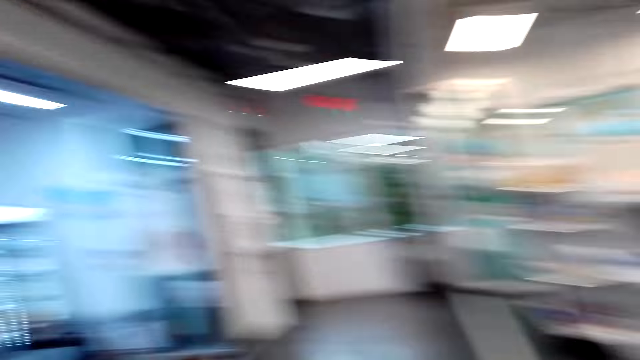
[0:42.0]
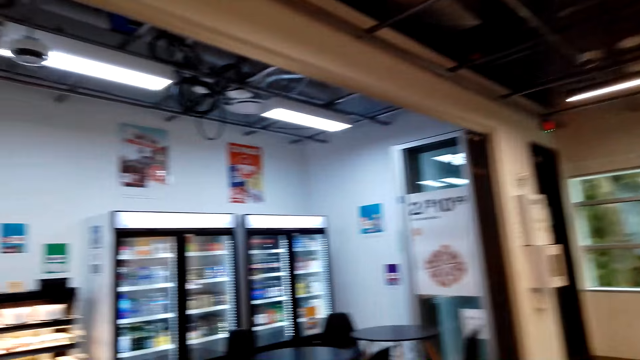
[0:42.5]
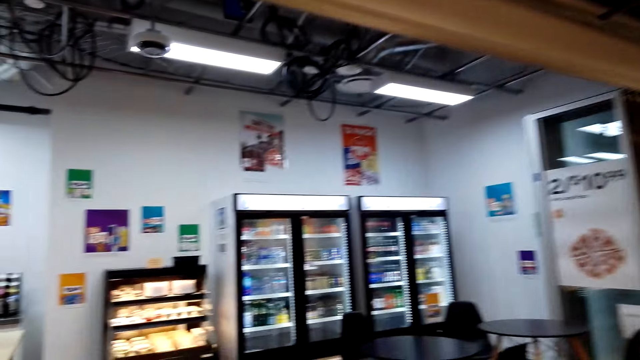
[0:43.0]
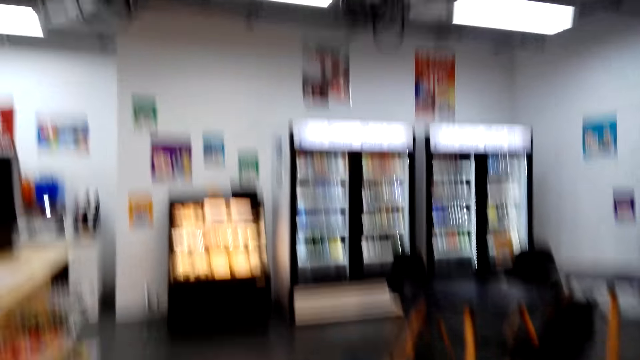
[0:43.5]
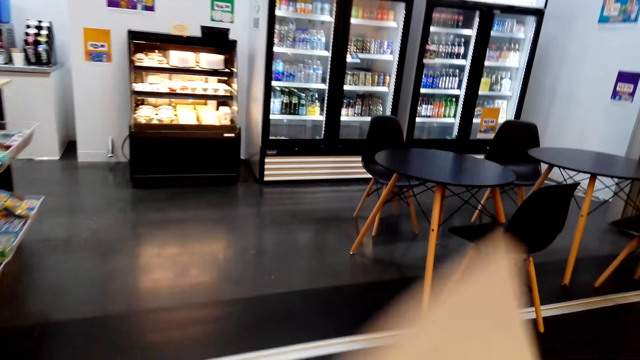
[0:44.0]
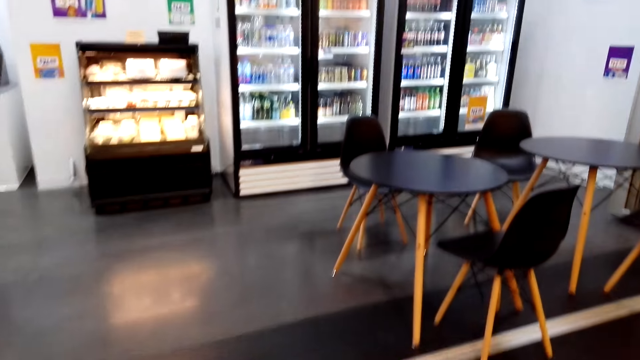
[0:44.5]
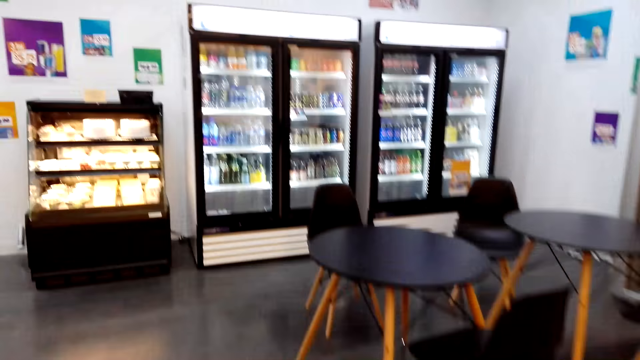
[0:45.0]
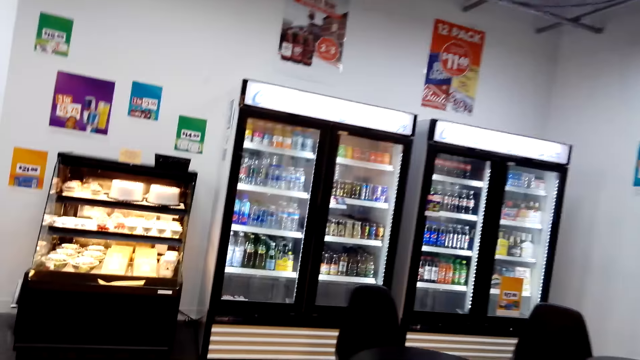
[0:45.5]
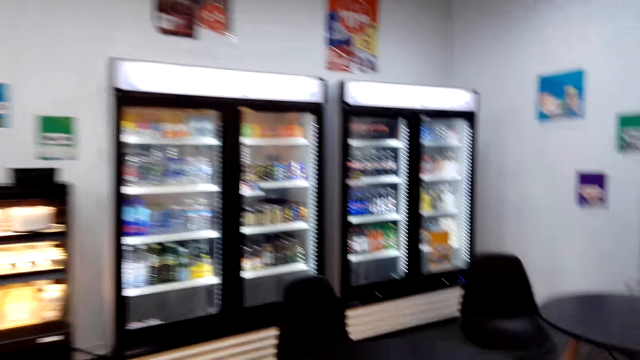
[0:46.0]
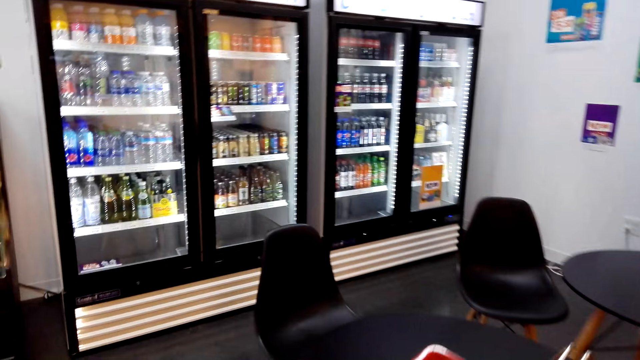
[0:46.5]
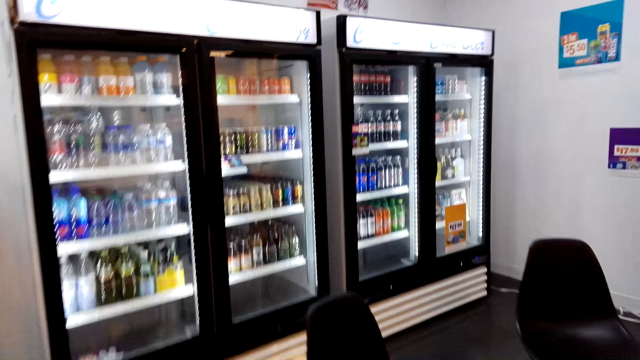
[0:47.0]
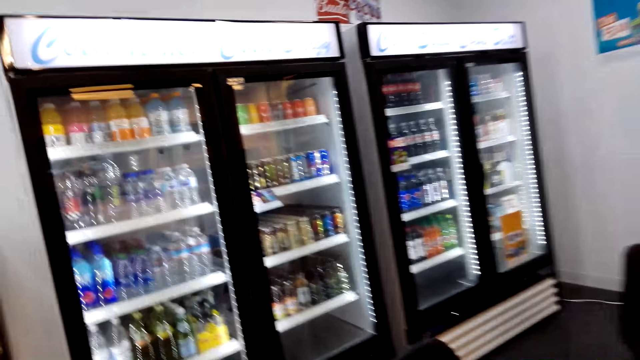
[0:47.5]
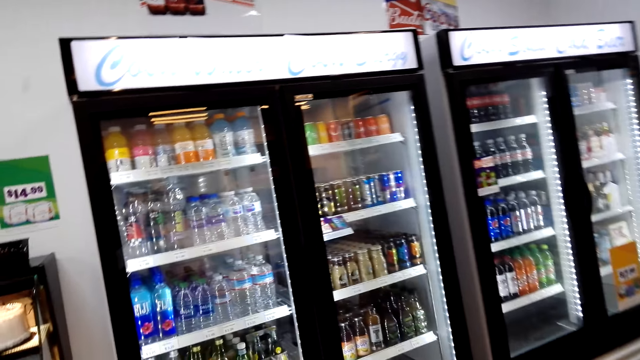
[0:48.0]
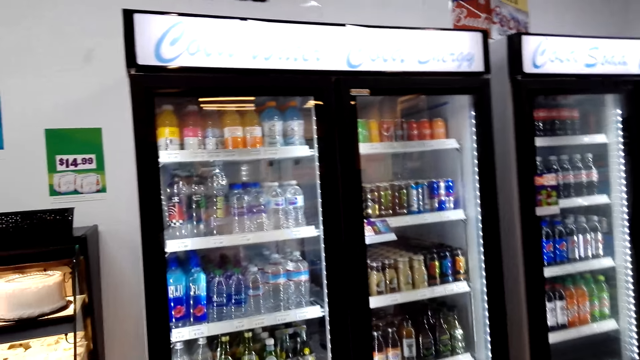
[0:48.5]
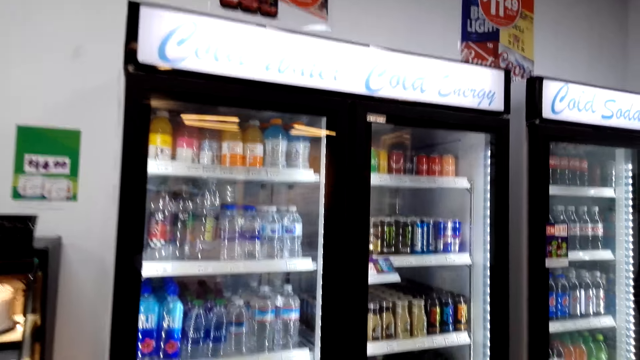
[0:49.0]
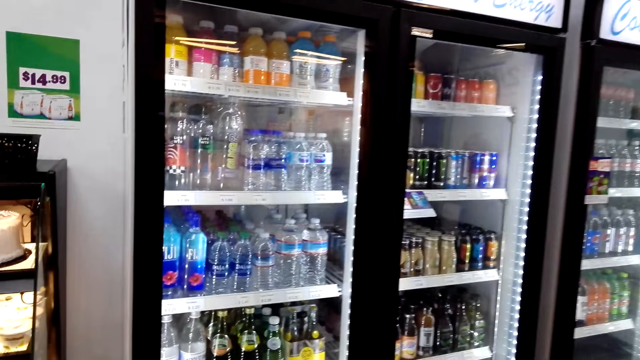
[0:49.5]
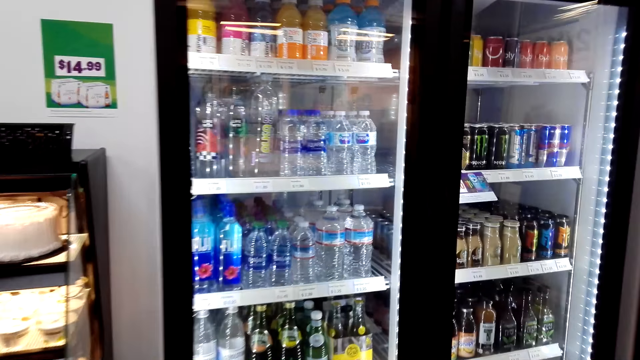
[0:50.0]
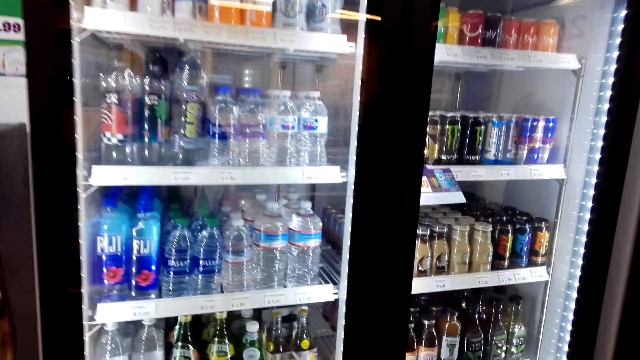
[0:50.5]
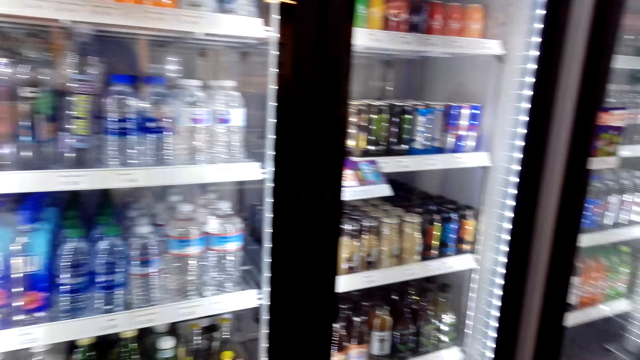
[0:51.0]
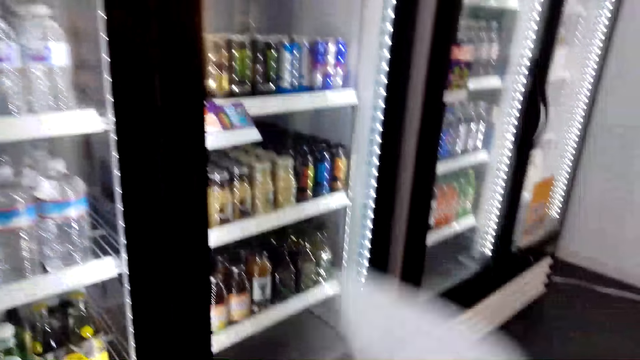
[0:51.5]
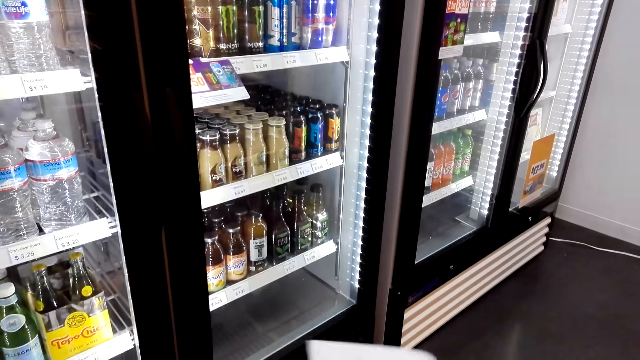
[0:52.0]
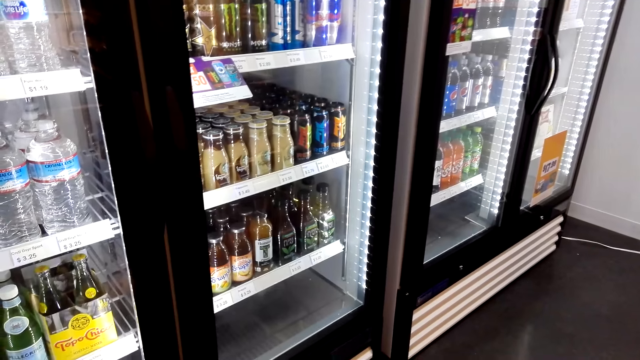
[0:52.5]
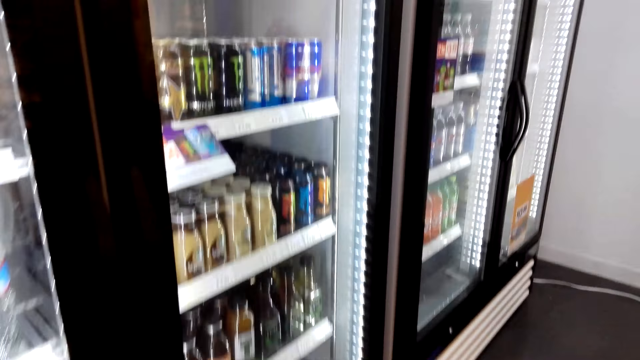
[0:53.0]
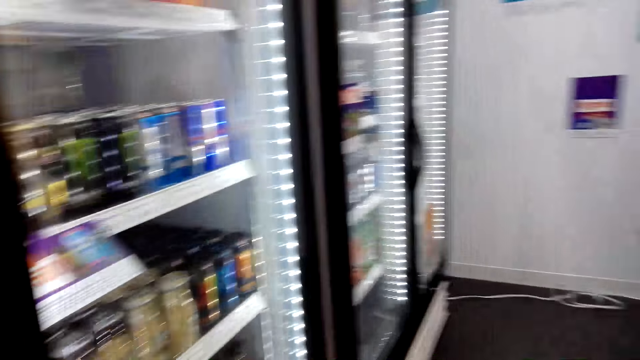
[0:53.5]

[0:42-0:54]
The camera wearer heads to the fridge. They put the basket on a table. They walk.

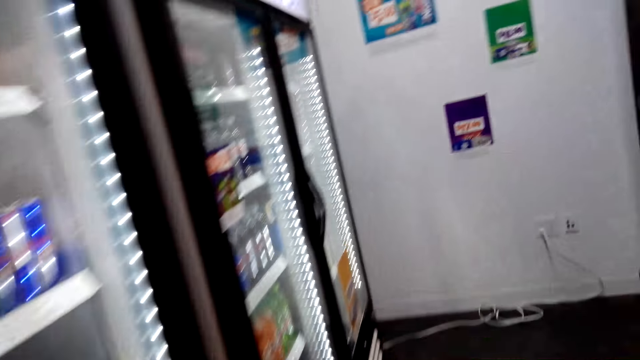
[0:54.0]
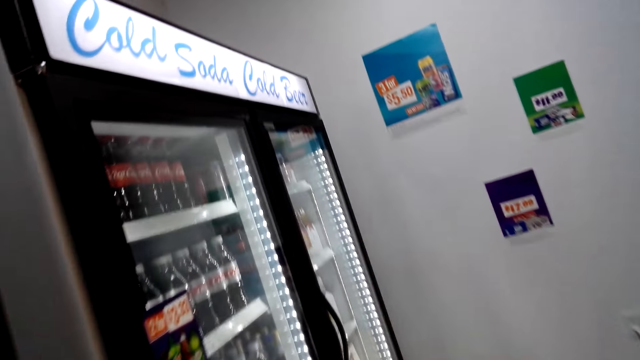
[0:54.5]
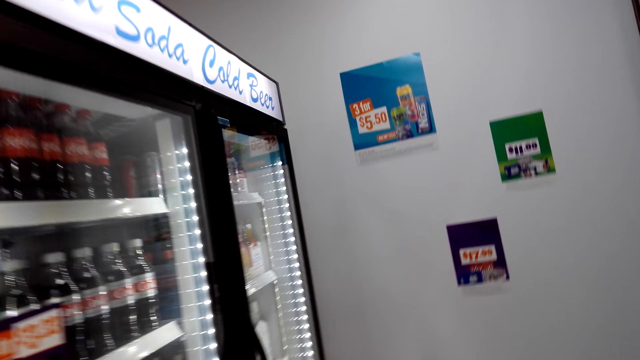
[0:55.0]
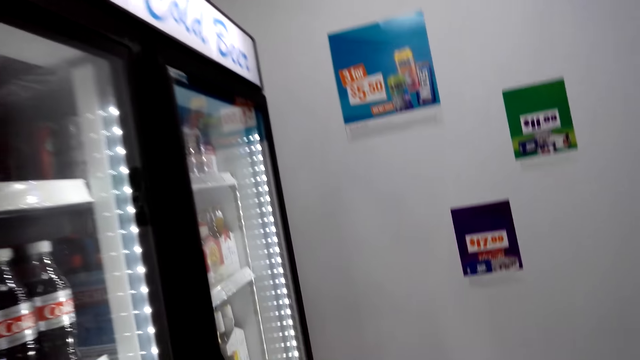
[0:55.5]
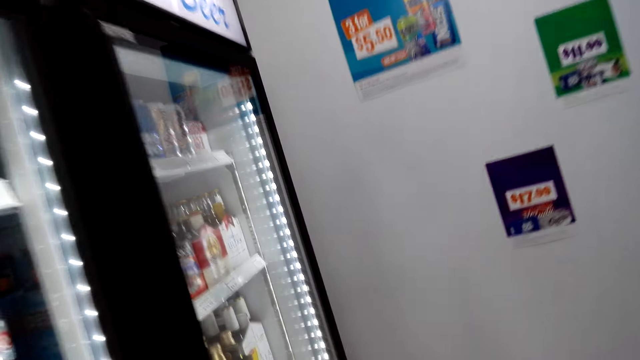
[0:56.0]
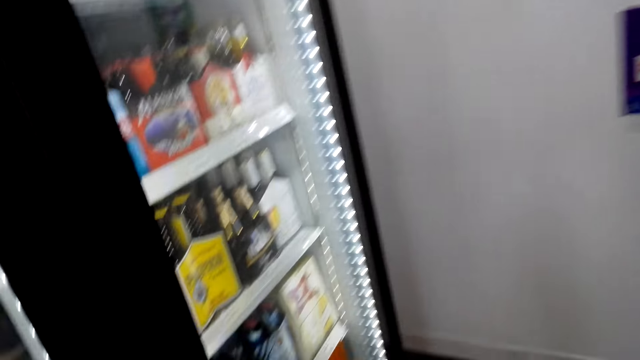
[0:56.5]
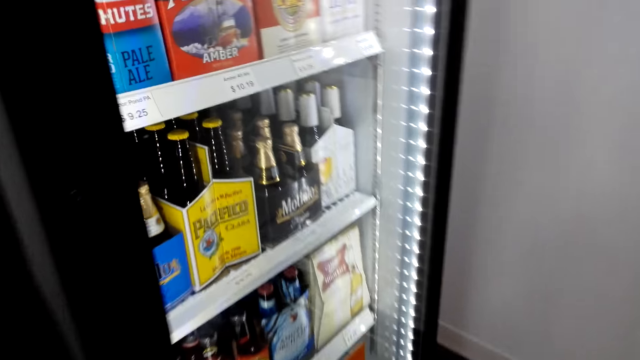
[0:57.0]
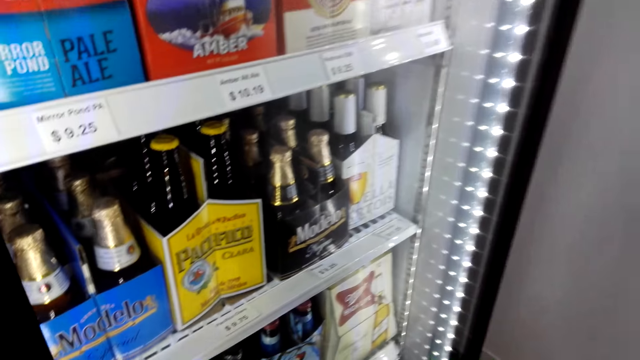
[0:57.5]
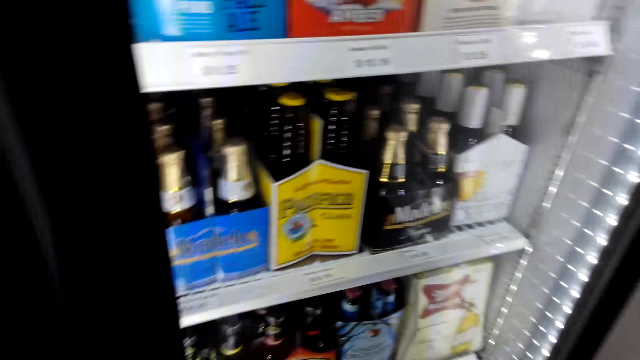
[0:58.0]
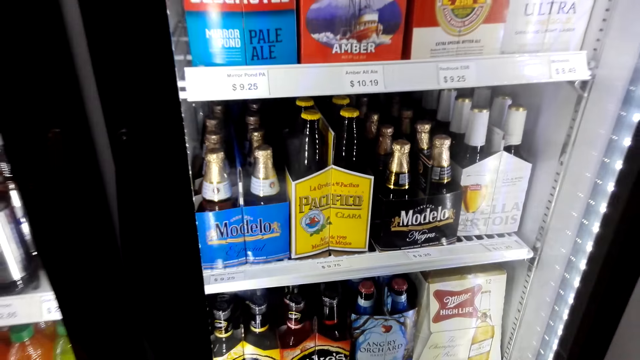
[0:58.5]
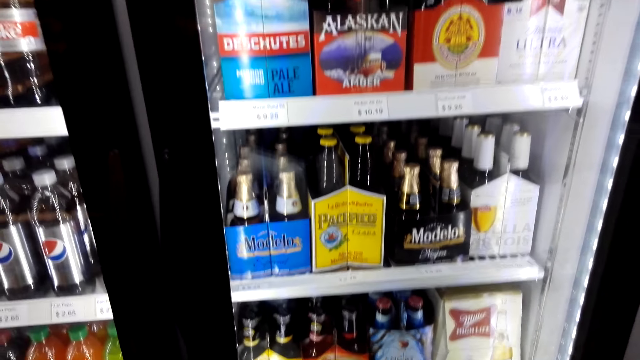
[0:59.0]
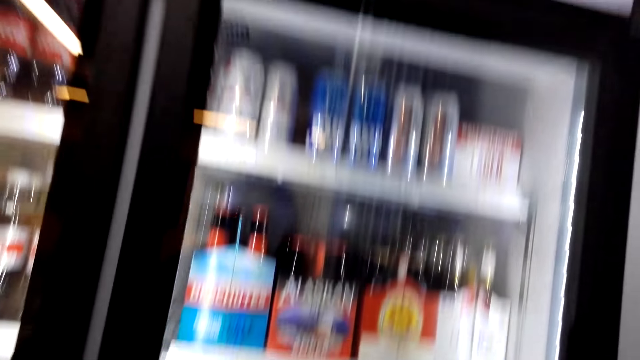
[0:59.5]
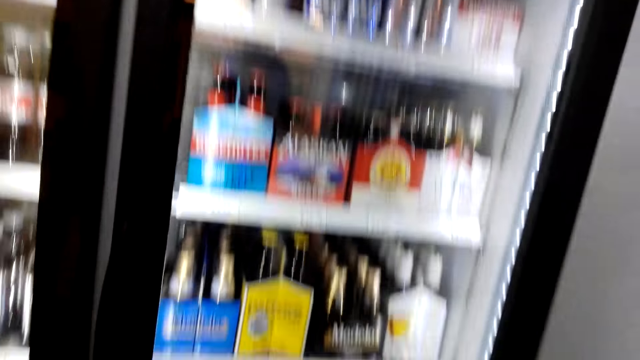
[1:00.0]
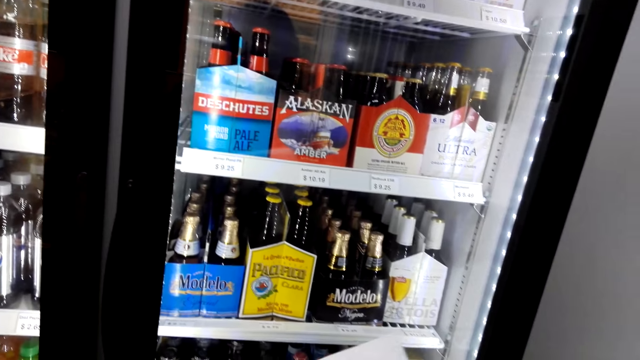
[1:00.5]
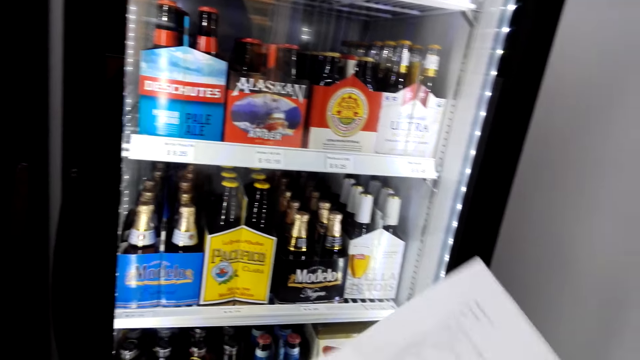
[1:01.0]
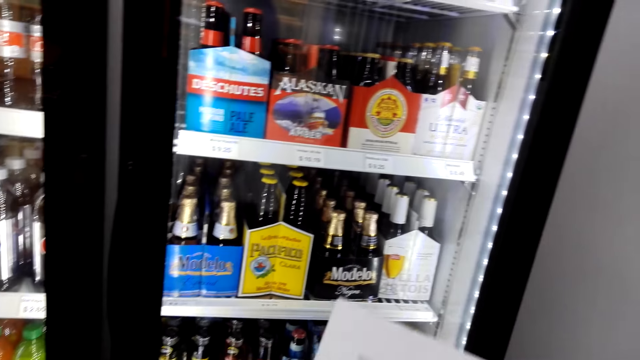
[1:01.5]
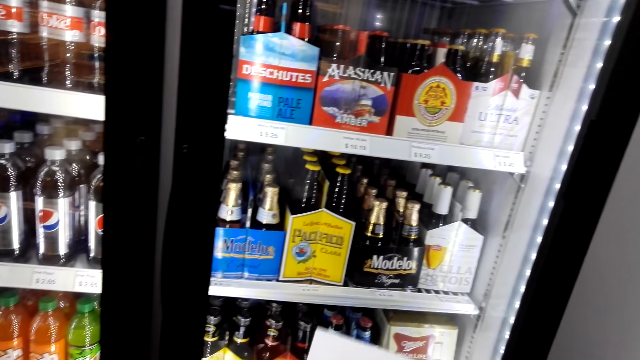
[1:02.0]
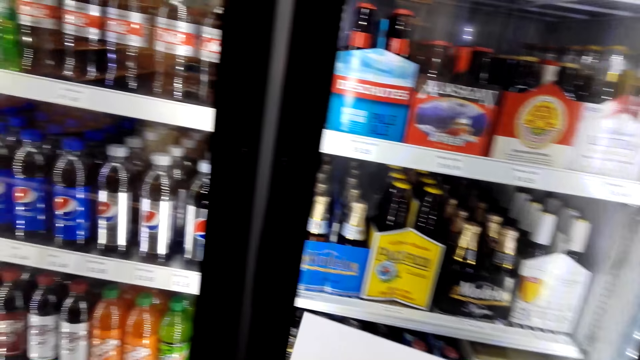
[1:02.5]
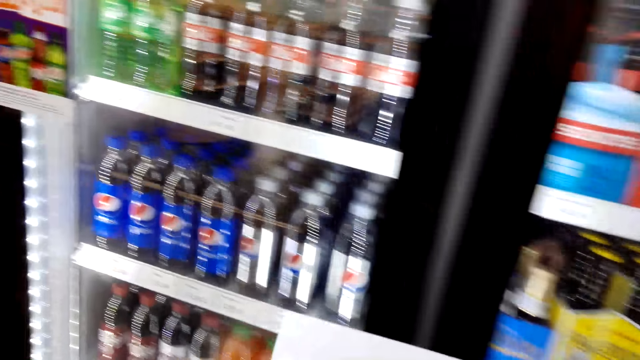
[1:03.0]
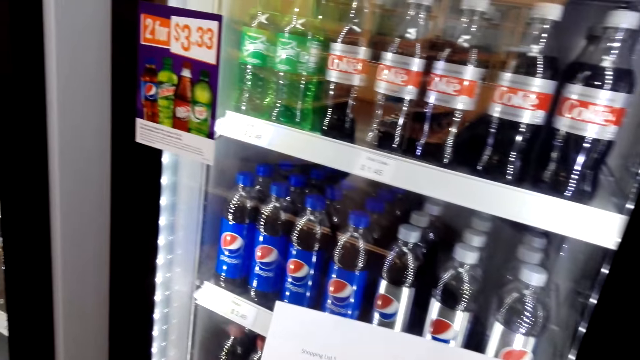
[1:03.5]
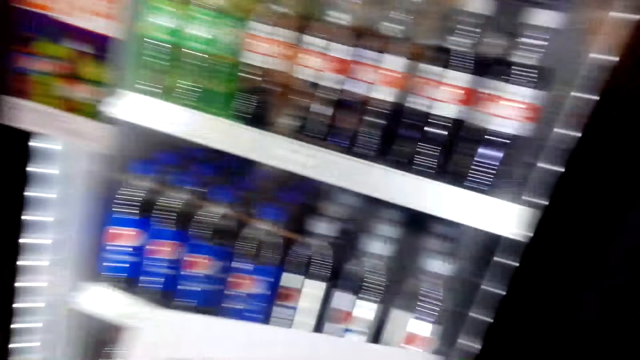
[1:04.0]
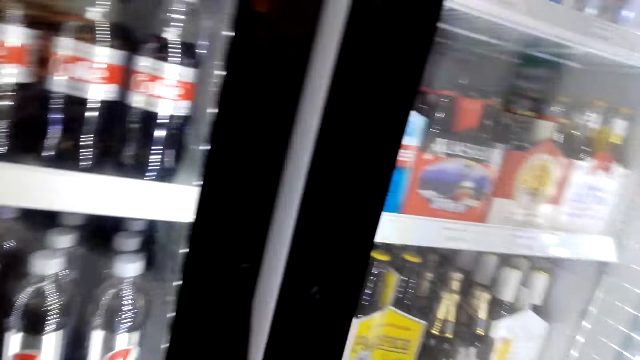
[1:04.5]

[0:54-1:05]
The camera wearer checks the sheet of paper.
